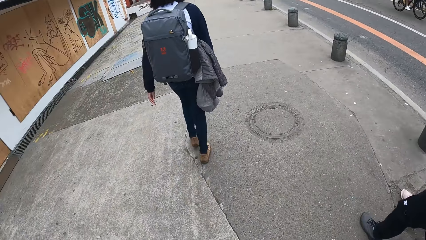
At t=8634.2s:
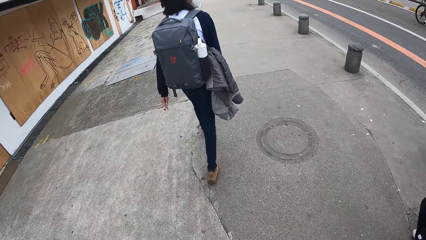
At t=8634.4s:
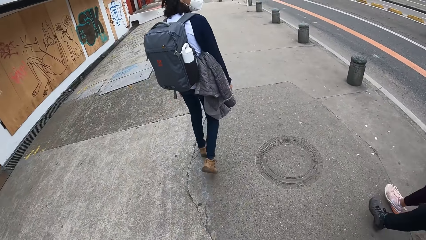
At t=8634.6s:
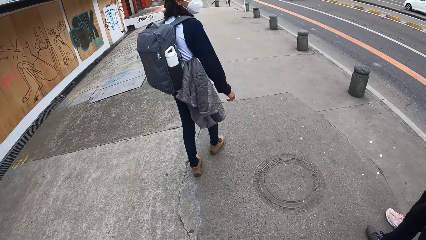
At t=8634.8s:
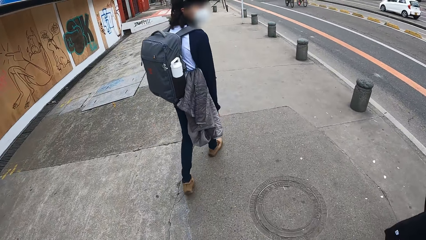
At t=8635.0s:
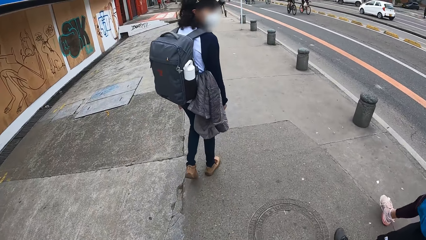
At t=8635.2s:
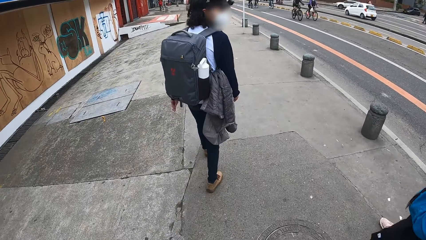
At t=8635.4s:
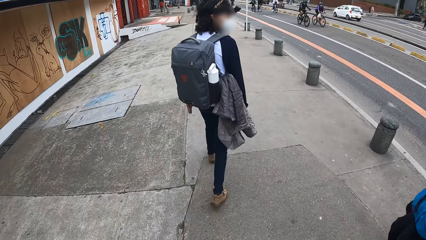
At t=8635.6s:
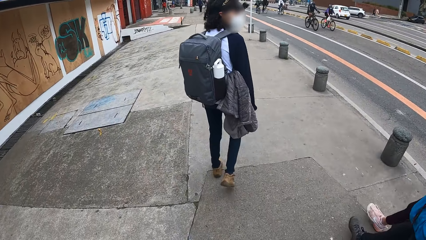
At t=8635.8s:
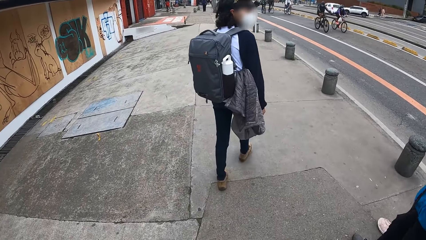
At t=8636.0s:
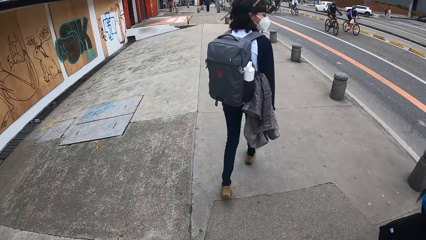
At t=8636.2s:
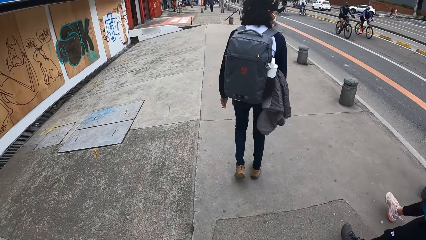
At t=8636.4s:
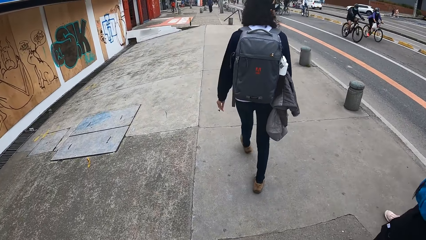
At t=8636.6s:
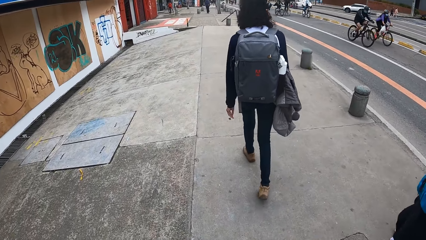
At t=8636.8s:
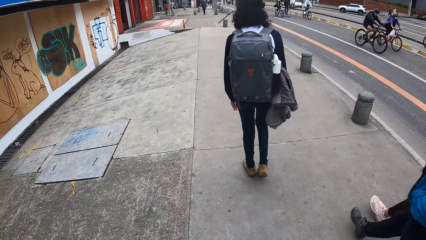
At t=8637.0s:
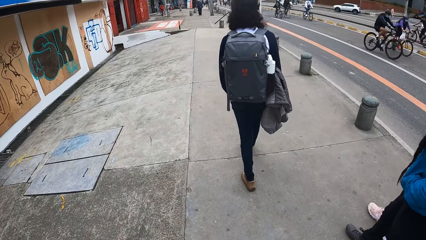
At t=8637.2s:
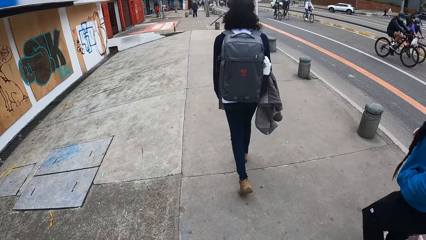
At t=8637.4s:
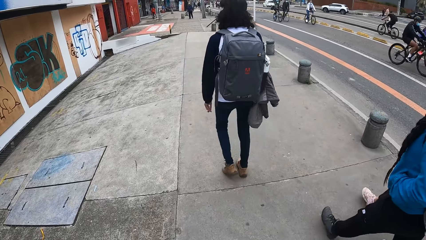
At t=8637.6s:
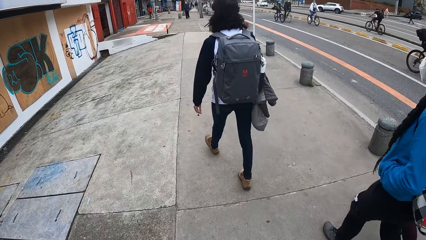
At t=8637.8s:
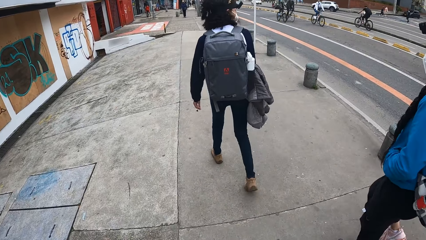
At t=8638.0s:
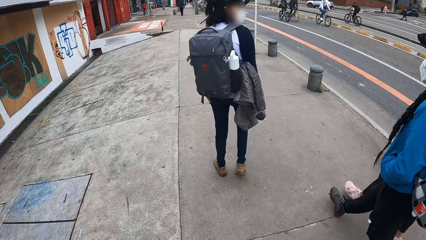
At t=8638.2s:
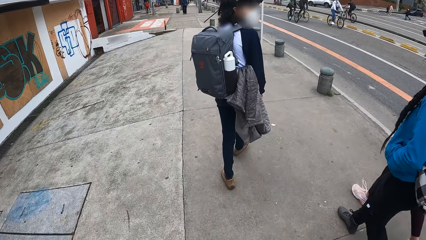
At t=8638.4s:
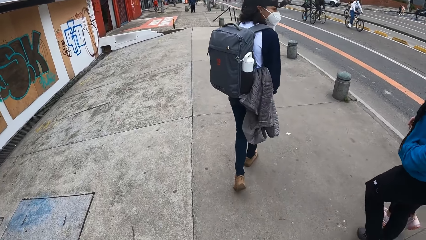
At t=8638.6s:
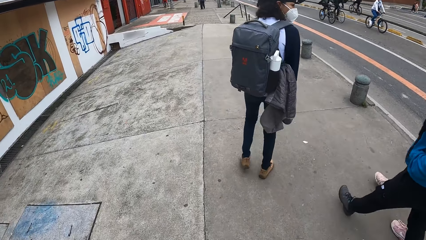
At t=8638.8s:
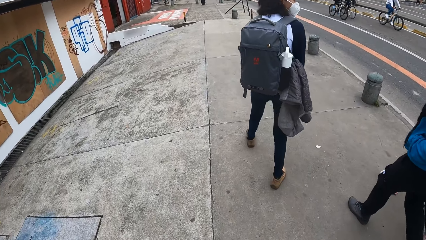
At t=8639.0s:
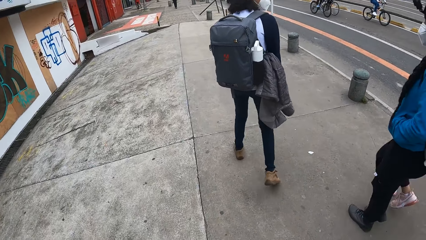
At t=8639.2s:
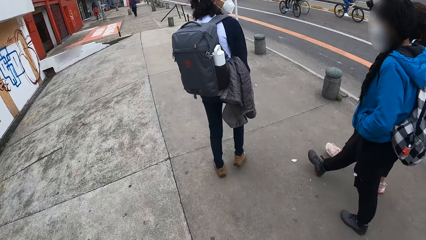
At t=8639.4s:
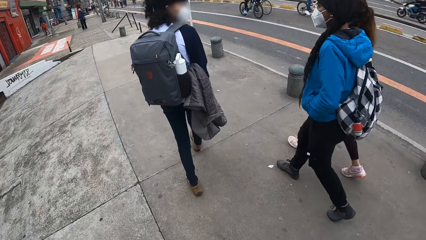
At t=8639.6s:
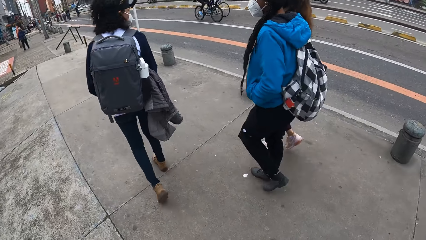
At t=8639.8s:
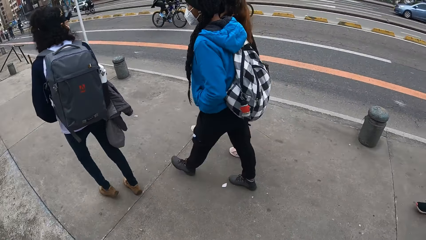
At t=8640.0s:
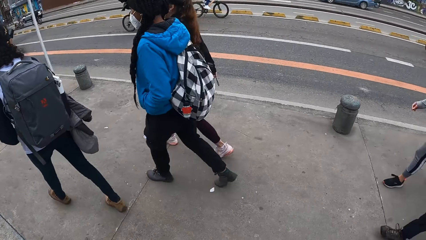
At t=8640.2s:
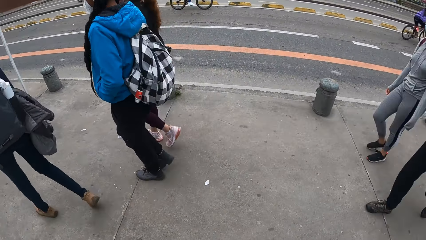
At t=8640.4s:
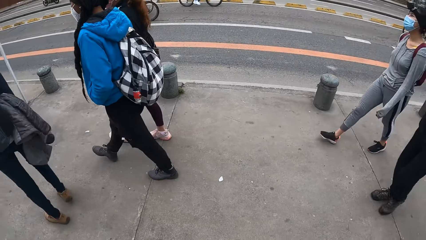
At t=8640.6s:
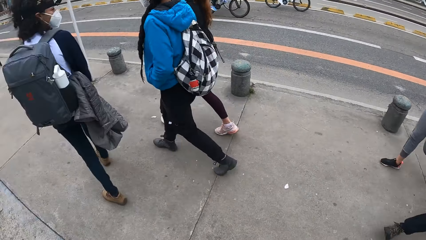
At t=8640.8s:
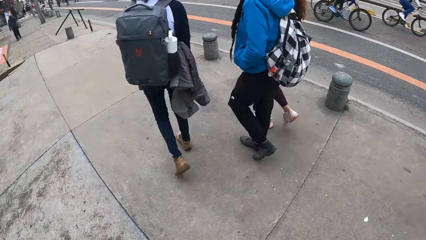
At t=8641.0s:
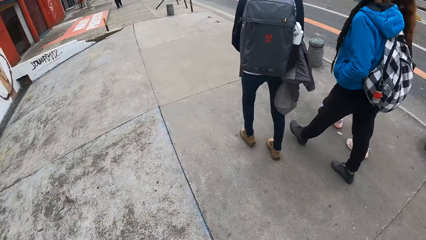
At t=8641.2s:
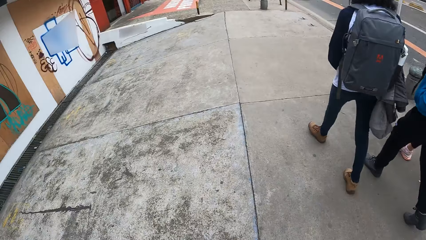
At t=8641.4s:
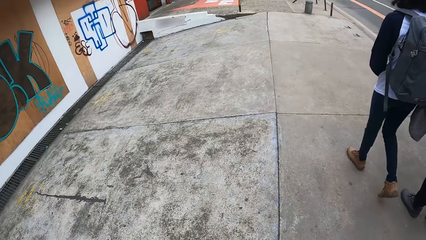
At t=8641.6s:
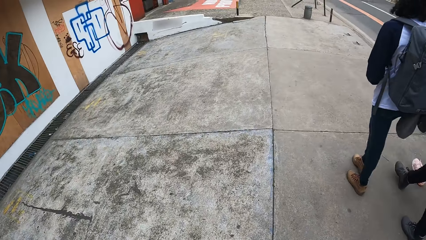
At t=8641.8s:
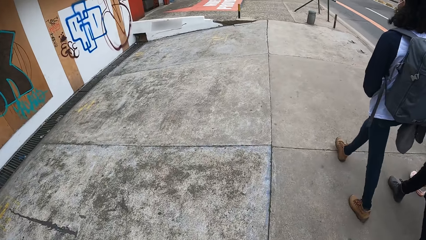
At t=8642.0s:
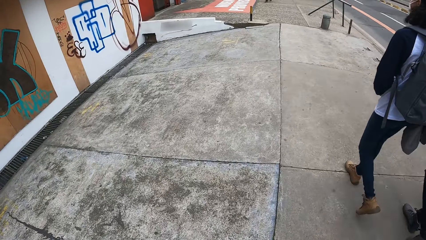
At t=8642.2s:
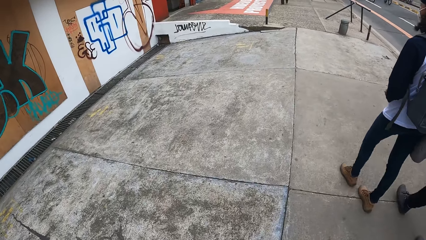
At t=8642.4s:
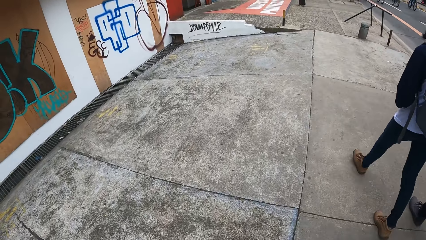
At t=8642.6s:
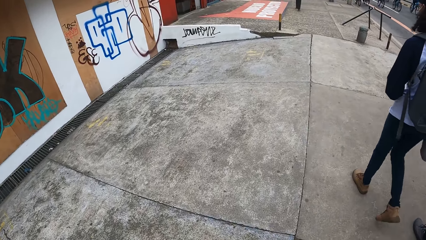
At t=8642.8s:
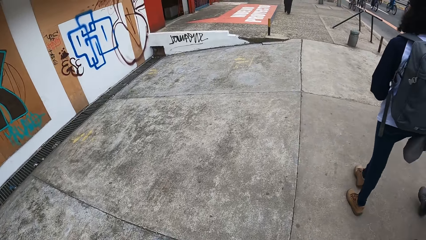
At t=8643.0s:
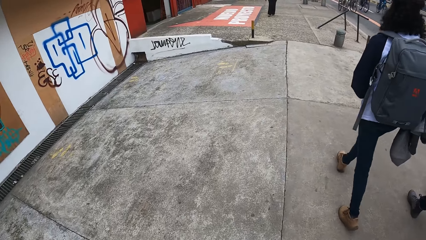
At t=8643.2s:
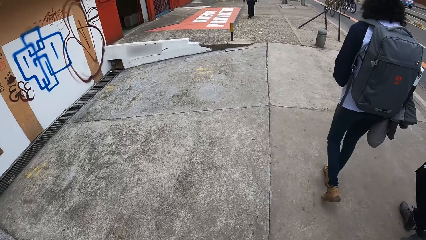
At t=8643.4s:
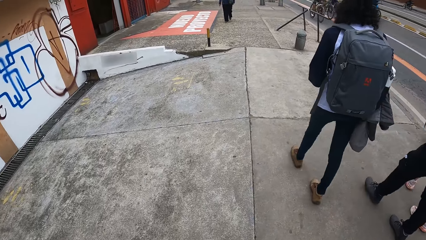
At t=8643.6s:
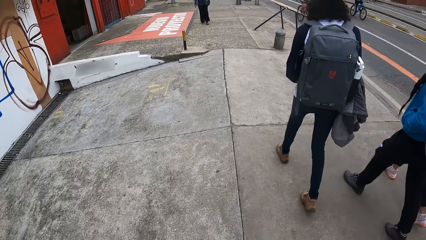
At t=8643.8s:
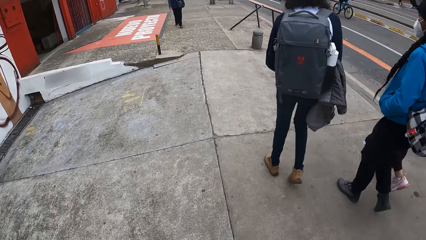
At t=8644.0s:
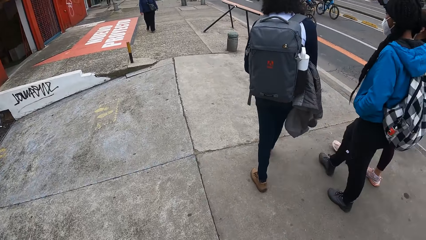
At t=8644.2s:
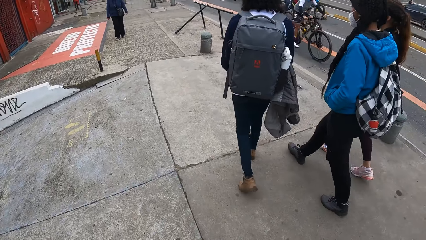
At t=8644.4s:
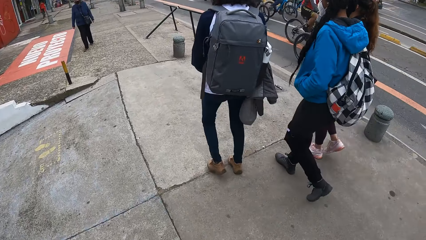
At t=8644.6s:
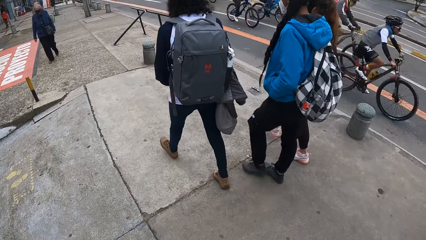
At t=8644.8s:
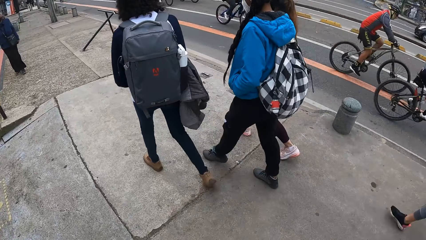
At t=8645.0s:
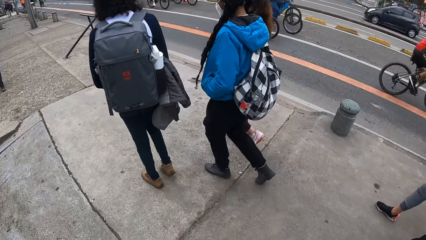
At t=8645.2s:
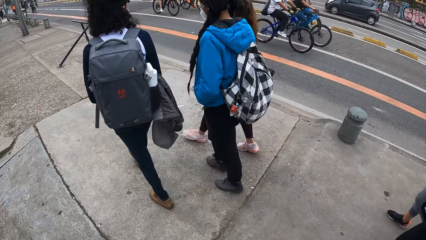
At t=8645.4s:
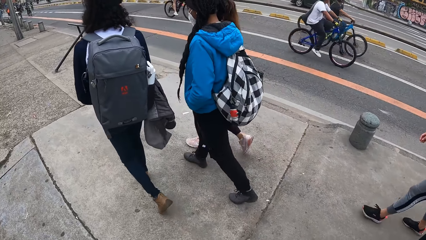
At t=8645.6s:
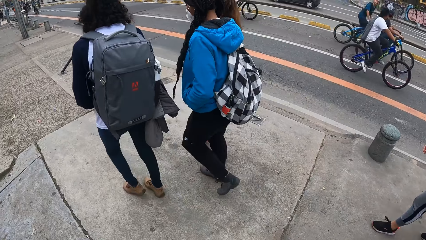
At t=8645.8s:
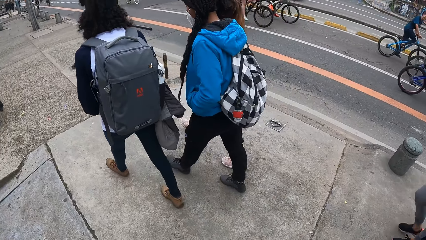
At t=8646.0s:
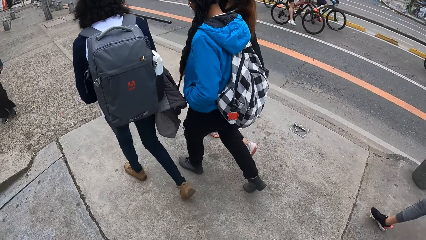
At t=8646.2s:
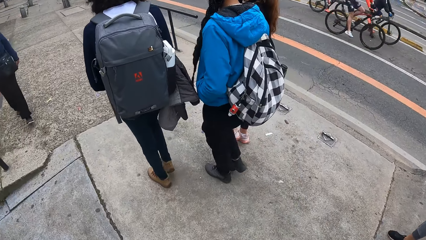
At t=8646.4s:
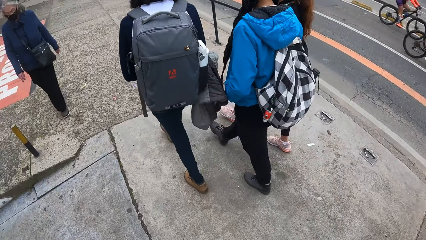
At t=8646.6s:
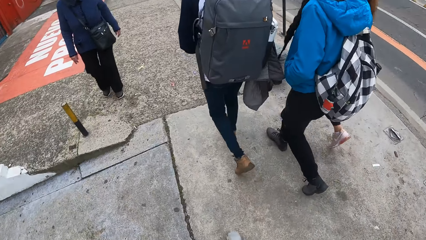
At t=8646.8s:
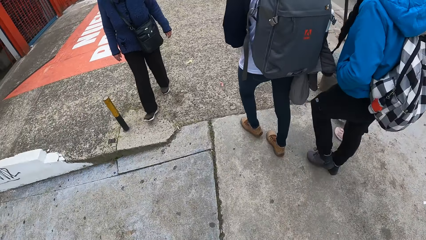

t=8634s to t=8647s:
A woman talks to the camera wearer. The camera wearer walks along the road.

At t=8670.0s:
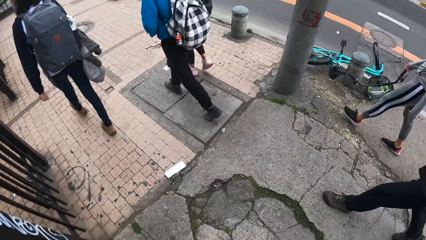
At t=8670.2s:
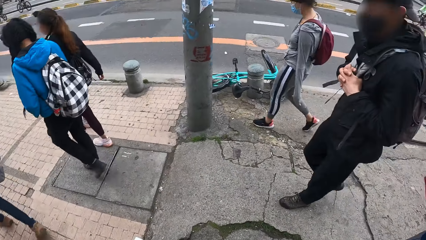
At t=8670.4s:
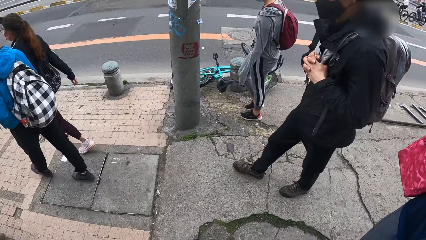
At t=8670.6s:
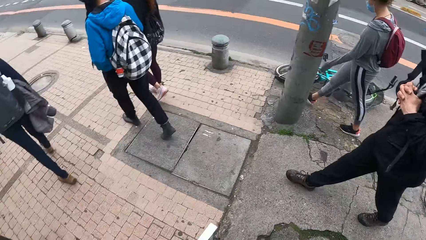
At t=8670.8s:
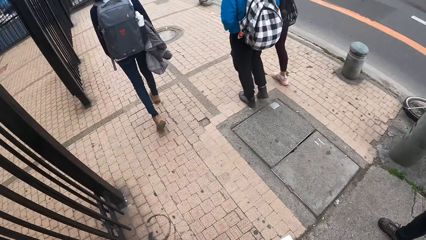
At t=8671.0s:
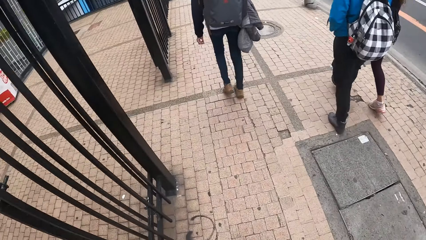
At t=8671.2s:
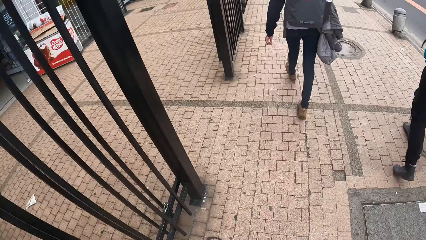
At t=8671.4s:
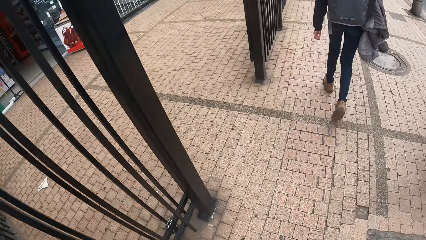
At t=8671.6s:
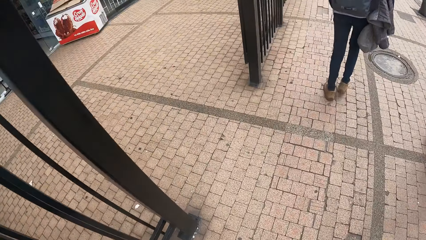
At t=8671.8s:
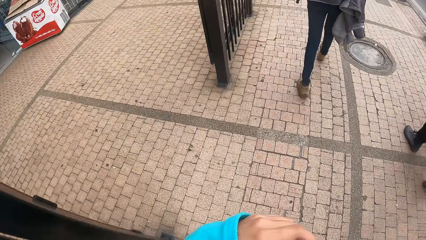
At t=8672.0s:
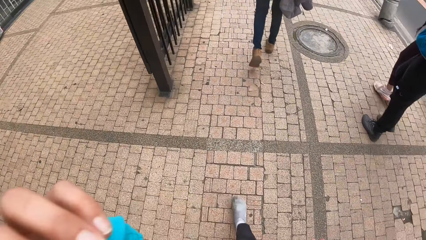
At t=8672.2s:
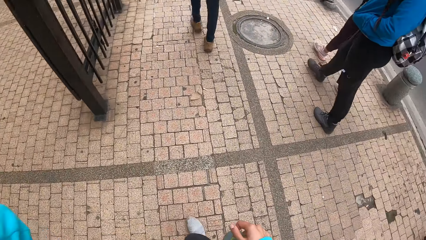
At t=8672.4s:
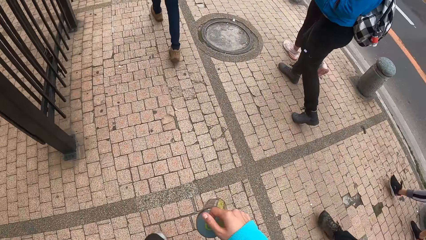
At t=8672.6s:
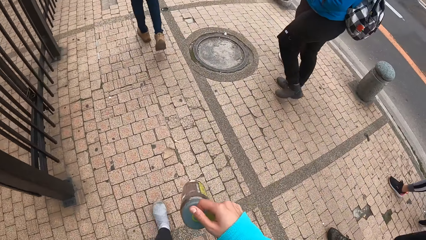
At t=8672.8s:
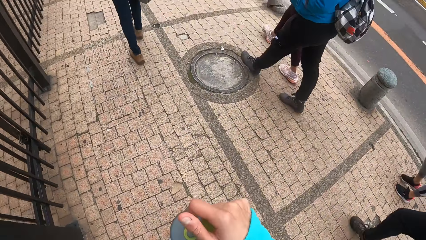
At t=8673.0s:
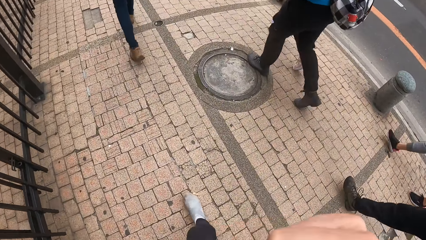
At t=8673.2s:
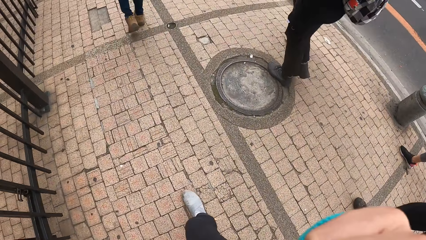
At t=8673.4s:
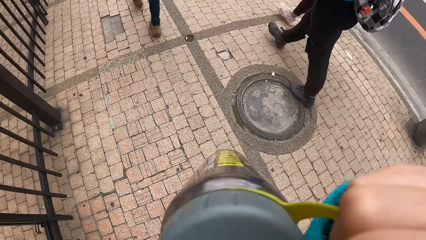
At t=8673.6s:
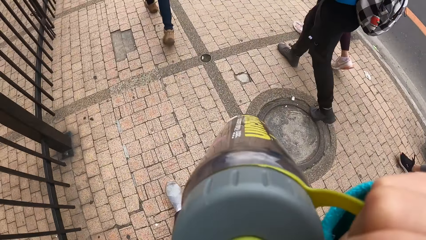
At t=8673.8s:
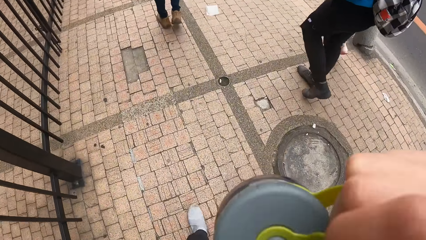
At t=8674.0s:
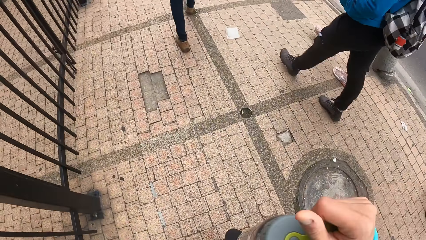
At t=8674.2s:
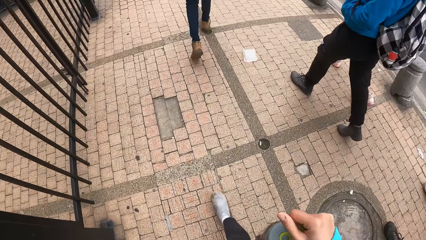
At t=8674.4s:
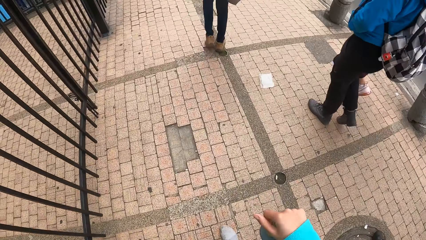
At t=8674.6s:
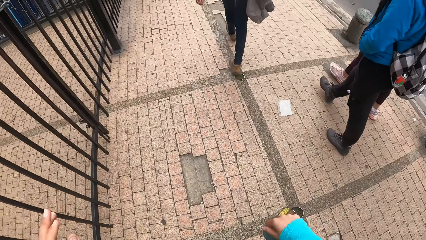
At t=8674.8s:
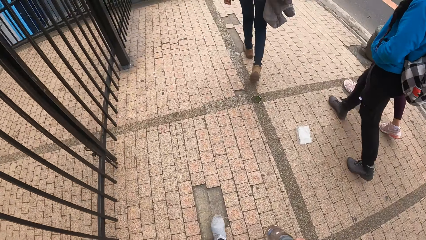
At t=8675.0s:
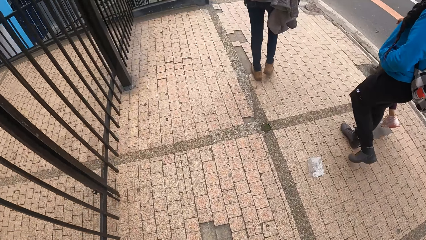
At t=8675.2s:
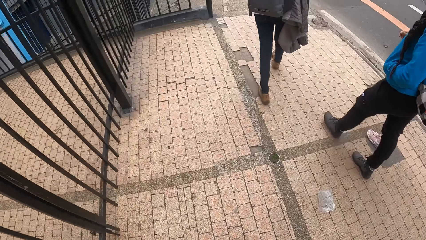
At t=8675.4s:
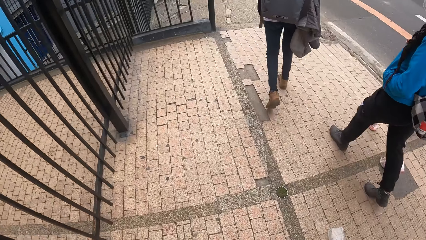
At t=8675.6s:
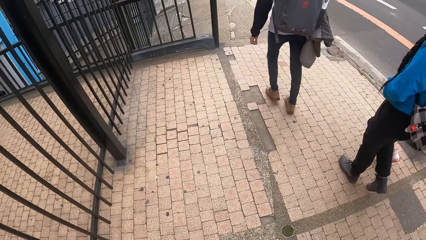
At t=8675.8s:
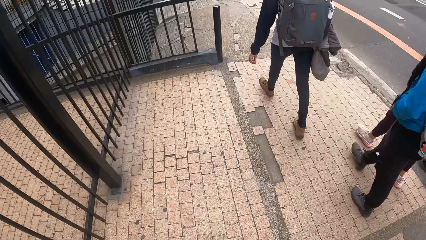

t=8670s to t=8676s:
The camera wearer adjusts a camera on her head with her left hand. She holds a water bottle in her right hand. She lifts her hand. She drinks from the water bottle in her right hand.
